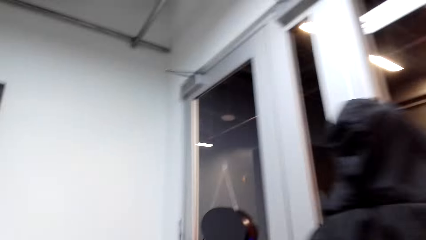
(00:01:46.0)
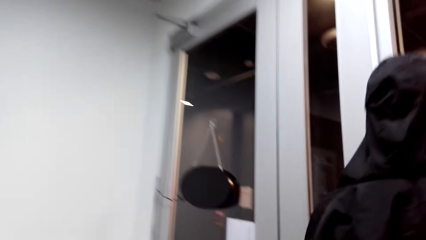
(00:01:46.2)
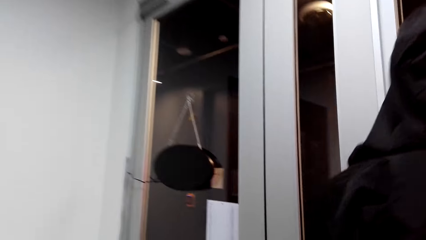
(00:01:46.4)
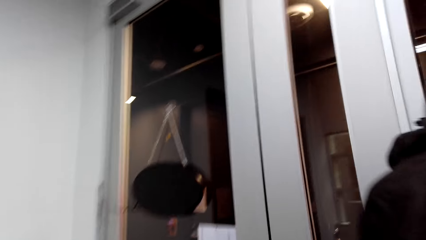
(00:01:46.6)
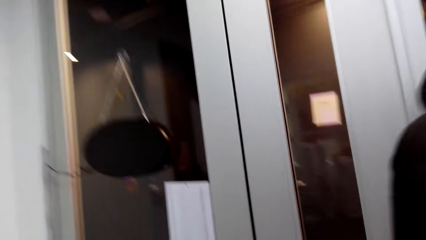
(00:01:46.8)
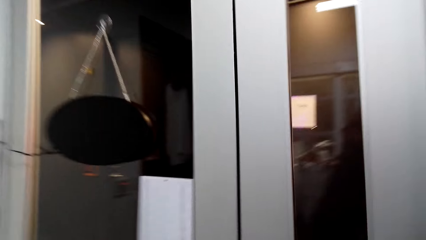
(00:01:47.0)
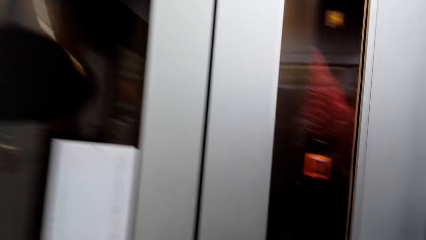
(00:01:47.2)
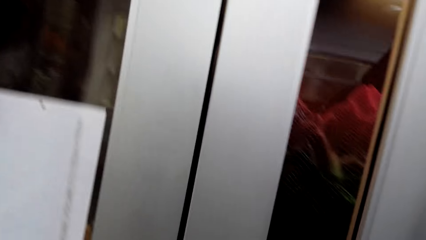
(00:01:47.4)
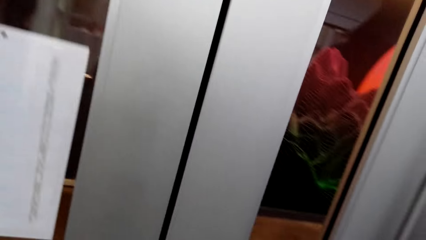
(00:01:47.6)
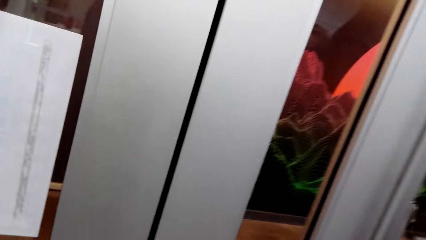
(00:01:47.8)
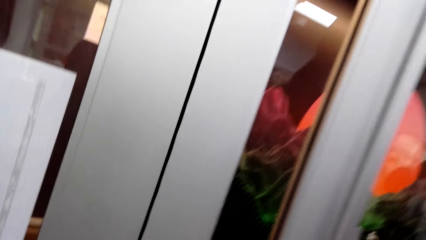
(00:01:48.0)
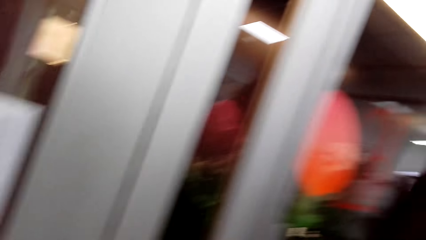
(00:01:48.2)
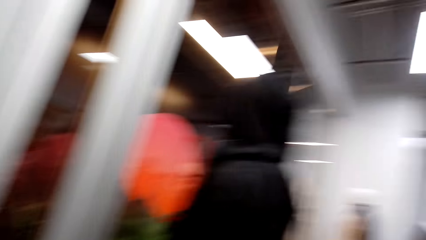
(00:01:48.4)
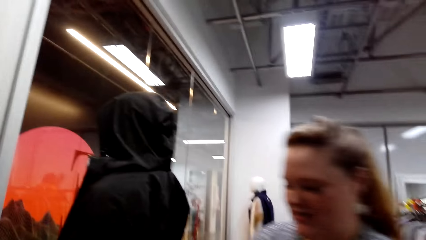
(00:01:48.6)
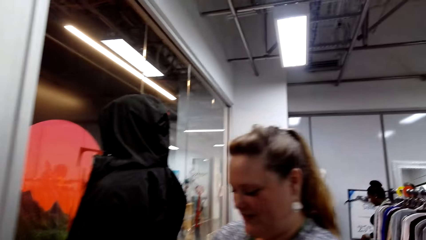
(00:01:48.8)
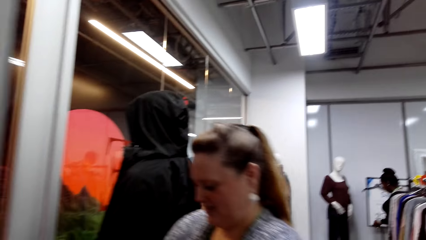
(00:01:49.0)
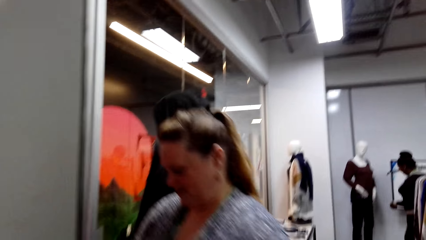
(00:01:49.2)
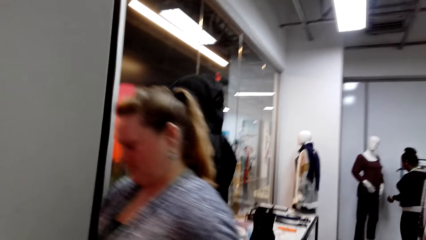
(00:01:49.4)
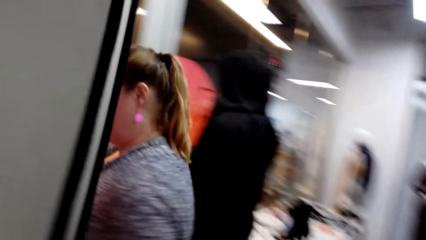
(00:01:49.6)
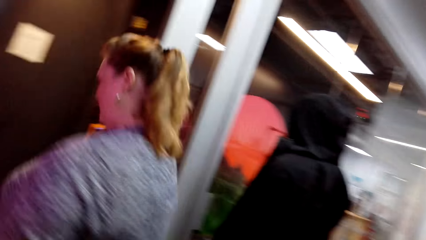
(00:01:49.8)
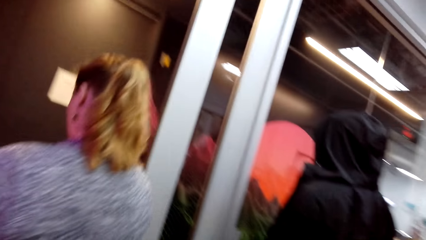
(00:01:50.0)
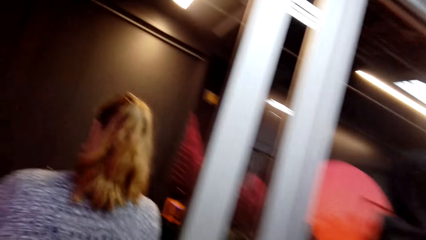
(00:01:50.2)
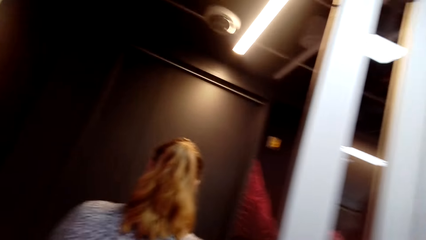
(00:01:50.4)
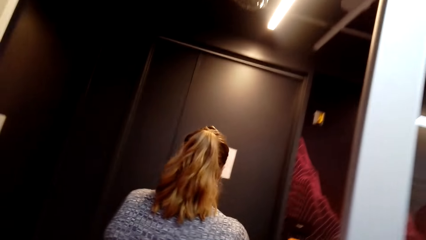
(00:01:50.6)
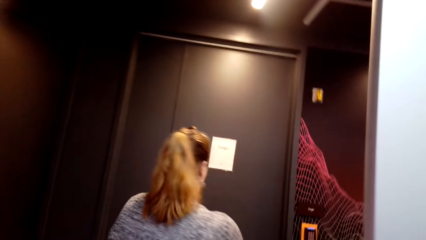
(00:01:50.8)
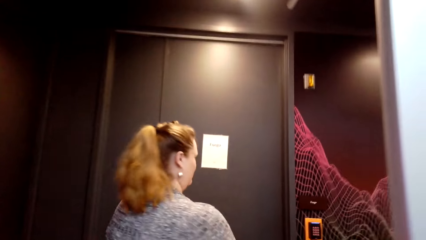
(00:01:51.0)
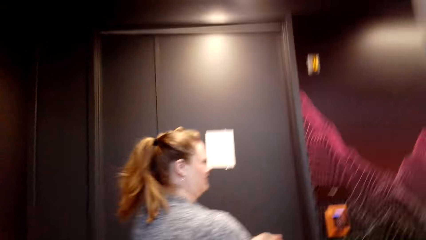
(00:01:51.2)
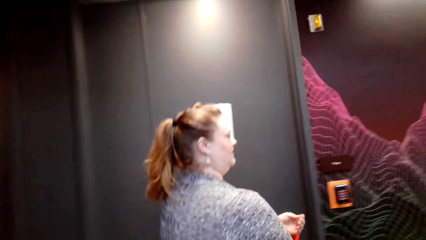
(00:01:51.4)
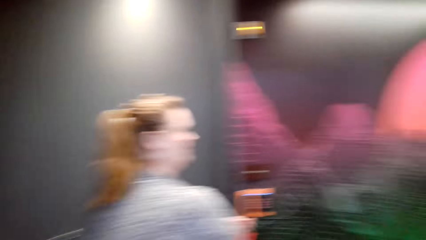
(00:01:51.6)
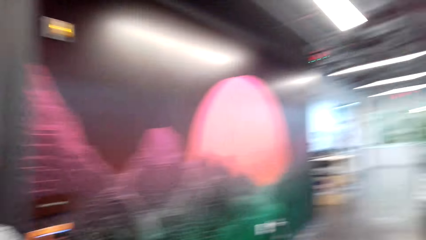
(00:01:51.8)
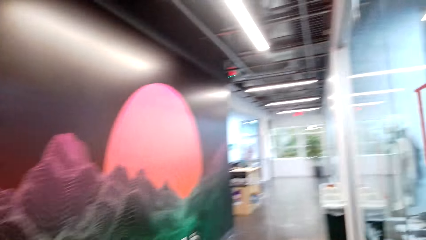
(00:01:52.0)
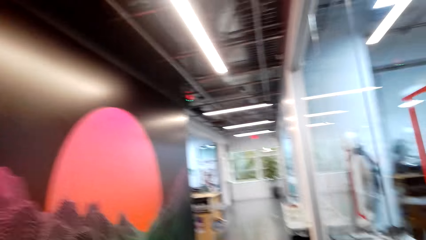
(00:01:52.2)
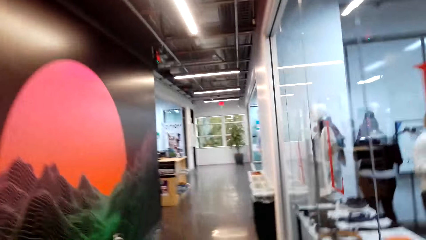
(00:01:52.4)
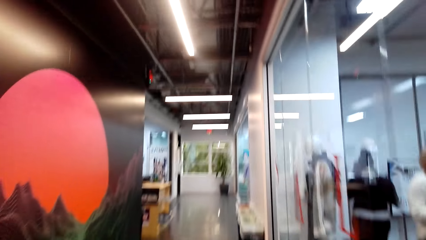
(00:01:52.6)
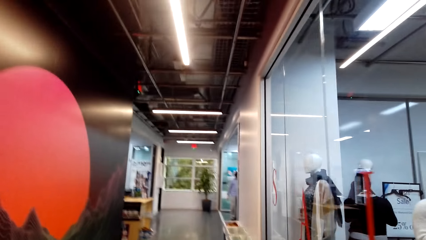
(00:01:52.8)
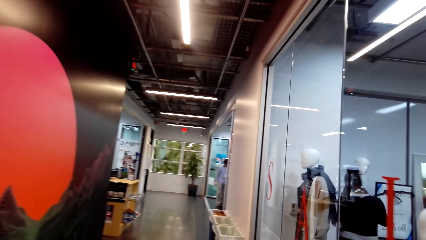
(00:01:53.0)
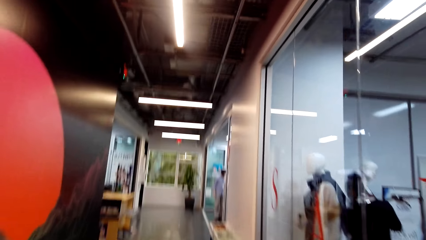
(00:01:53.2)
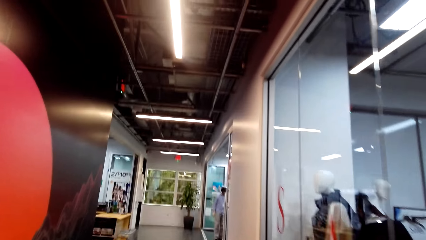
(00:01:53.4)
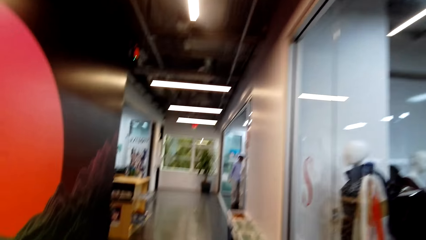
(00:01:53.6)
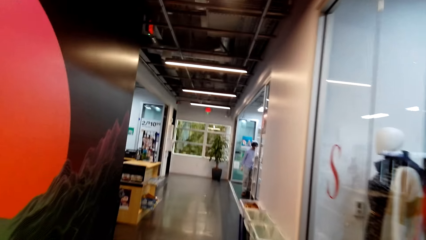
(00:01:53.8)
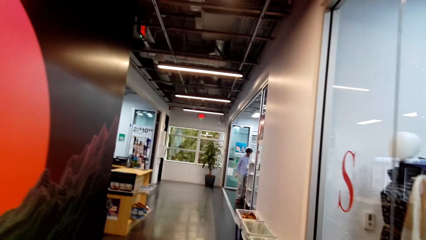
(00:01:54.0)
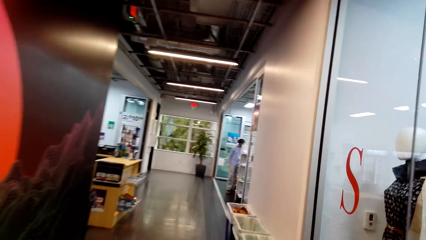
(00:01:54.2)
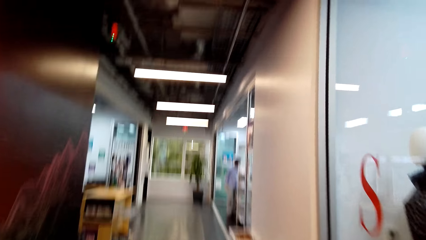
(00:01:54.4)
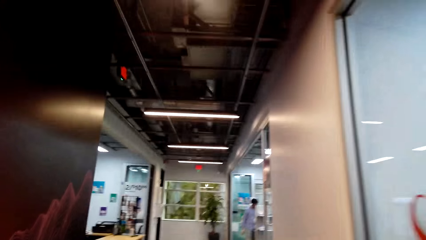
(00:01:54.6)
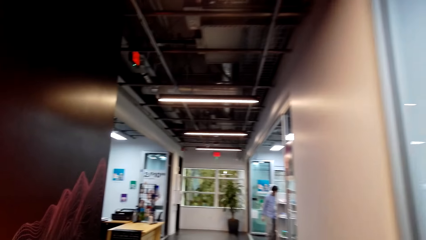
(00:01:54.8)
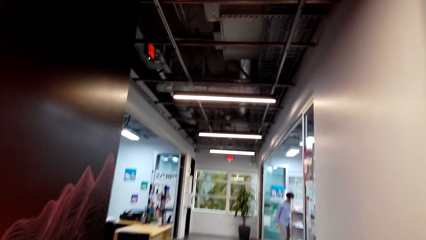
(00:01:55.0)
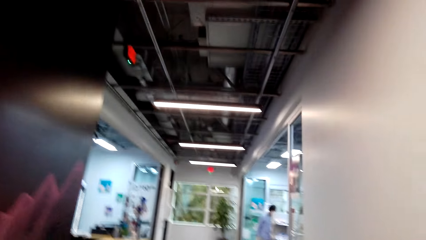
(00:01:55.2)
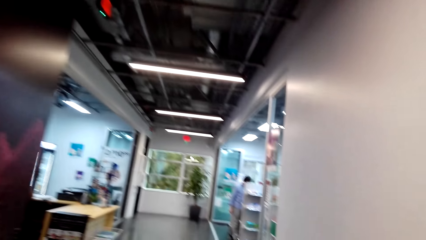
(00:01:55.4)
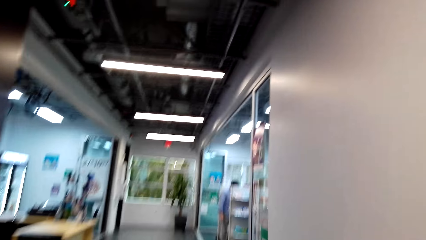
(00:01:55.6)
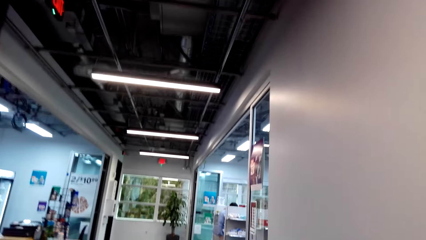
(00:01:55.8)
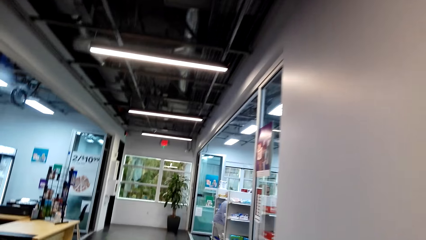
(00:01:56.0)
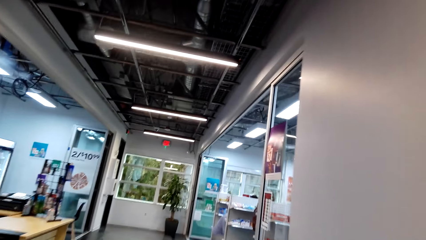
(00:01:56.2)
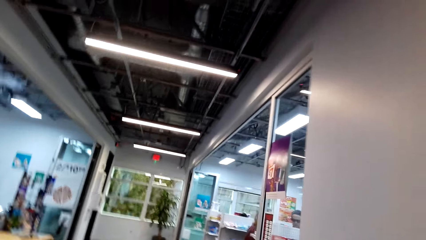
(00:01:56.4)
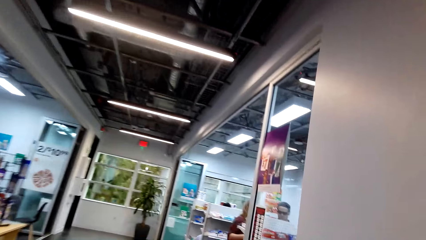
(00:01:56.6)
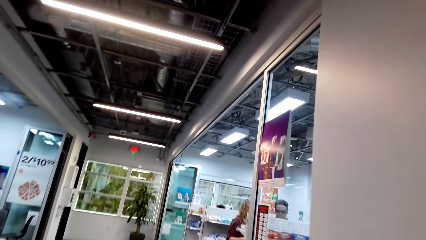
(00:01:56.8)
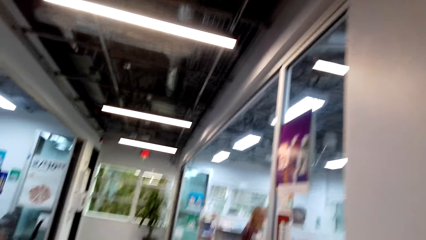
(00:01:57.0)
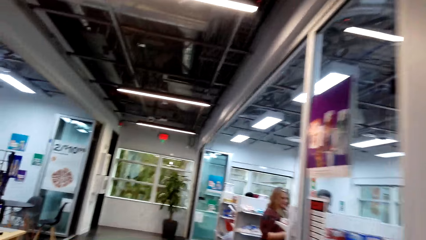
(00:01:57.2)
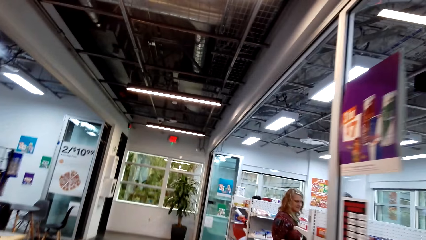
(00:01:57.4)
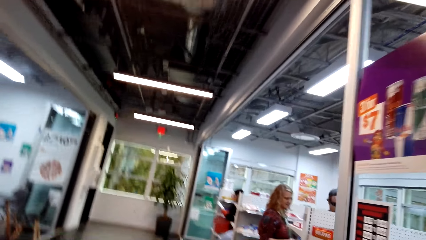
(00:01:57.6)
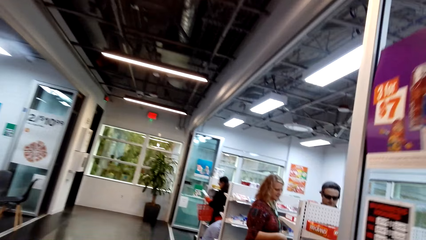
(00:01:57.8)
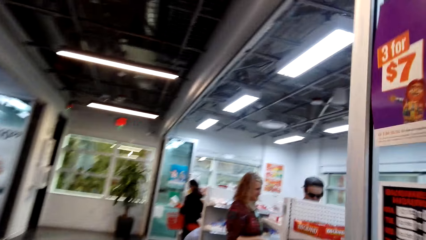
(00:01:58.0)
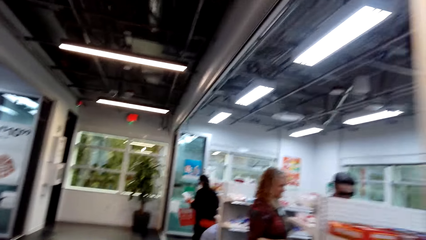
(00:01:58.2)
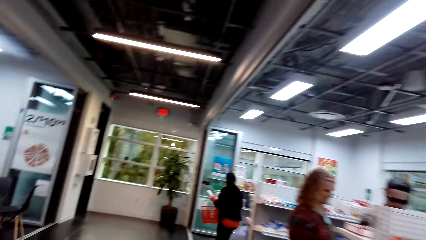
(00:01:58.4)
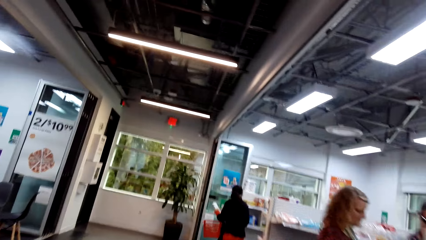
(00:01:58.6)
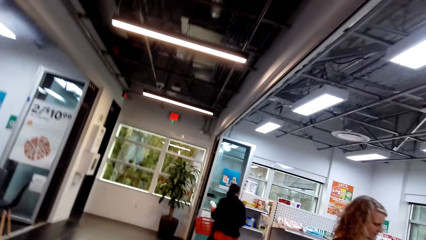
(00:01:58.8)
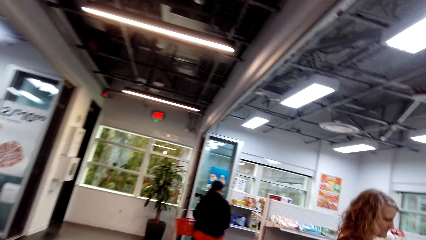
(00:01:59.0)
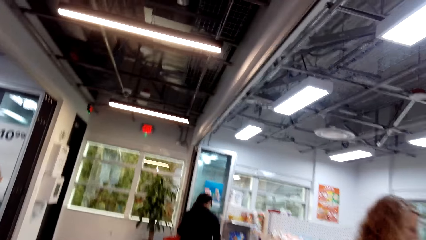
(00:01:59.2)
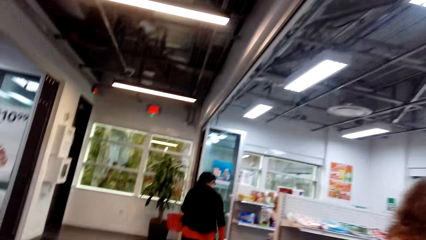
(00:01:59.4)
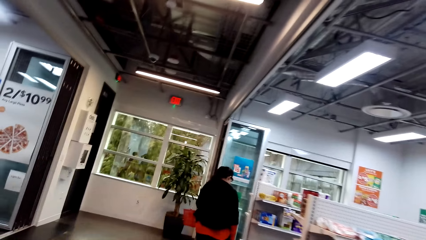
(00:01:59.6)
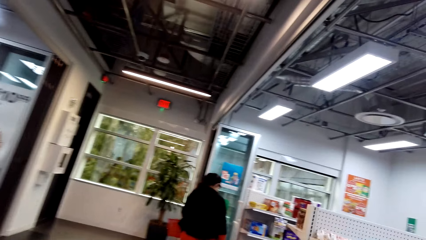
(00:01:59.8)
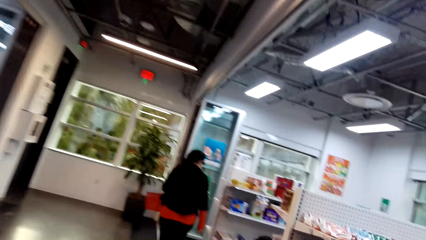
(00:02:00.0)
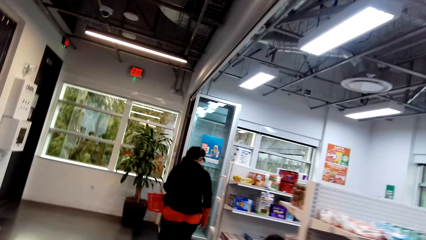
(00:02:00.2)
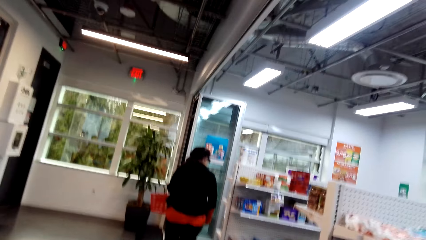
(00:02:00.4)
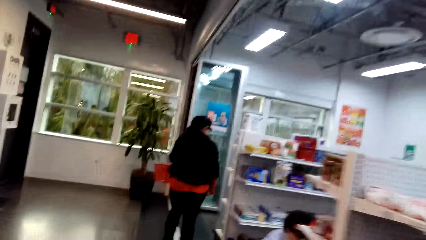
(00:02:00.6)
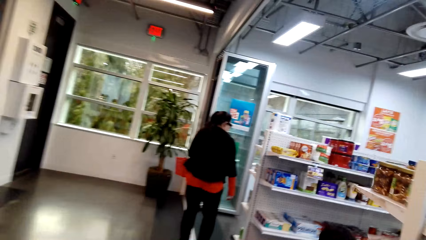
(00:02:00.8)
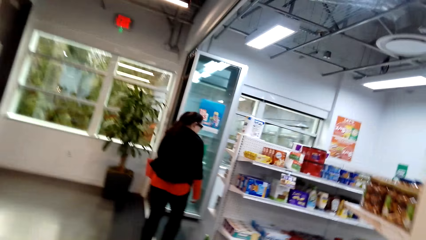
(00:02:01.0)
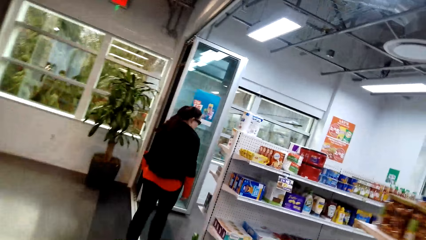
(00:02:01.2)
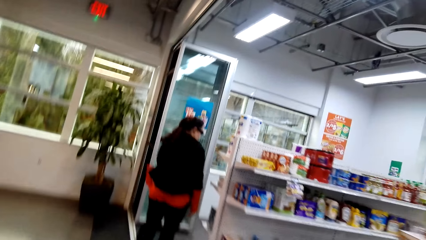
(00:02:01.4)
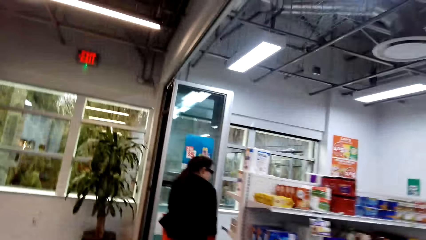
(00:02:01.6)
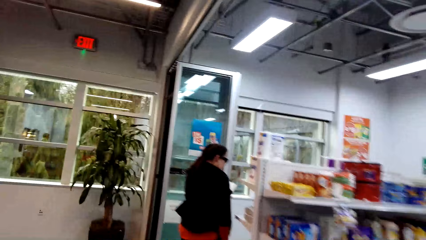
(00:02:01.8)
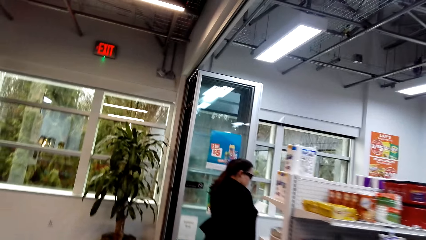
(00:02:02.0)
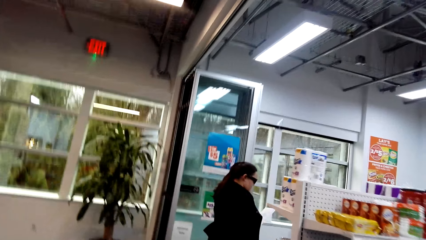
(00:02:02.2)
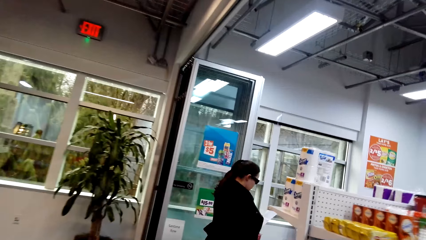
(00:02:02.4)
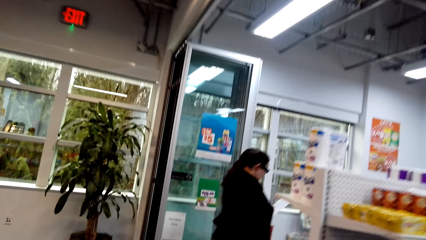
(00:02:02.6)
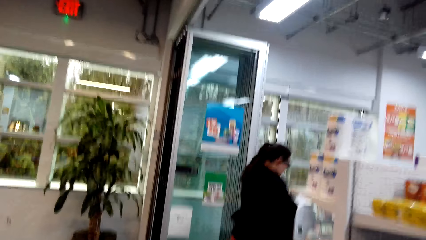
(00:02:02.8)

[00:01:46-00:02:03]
The camera wearer opens the door. A woman walks out of the convenience store. The camera wearer walks out of the convenience store. They walk in the hallway.
